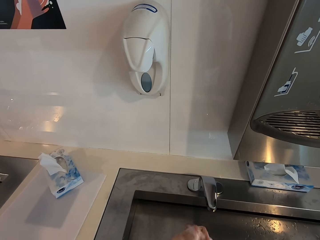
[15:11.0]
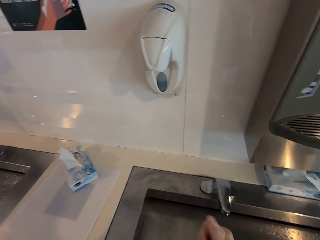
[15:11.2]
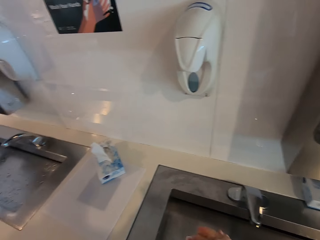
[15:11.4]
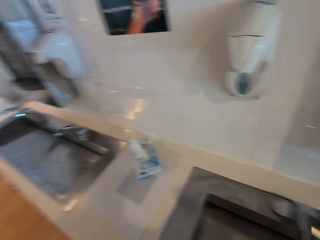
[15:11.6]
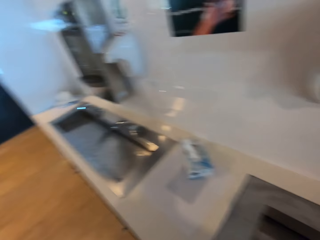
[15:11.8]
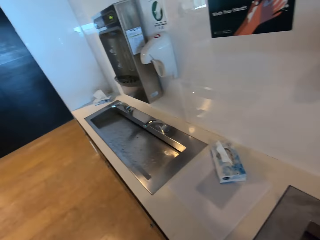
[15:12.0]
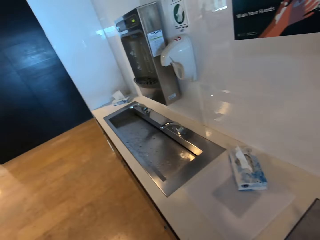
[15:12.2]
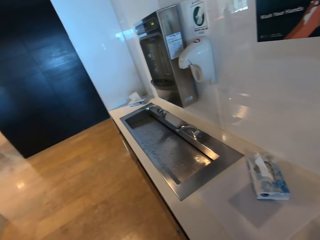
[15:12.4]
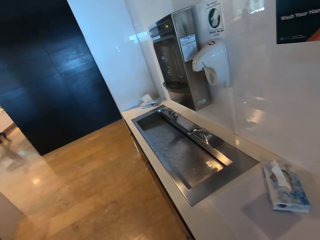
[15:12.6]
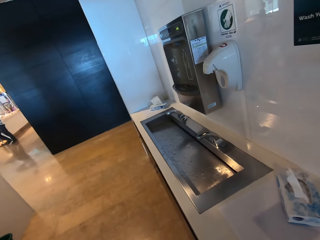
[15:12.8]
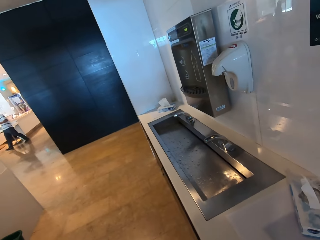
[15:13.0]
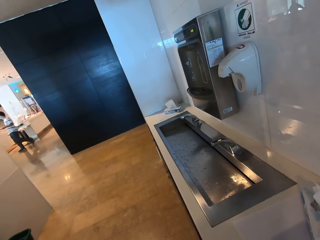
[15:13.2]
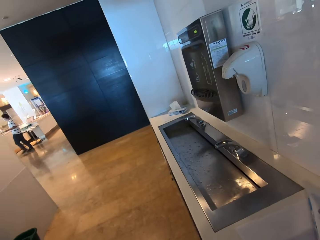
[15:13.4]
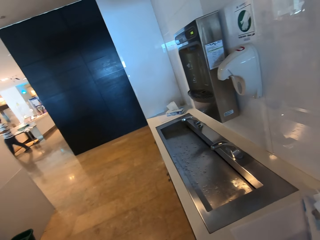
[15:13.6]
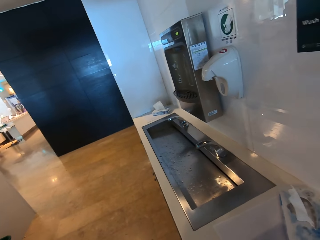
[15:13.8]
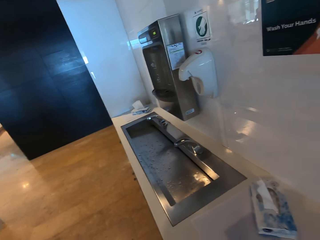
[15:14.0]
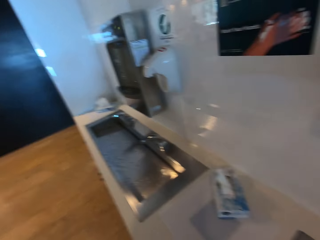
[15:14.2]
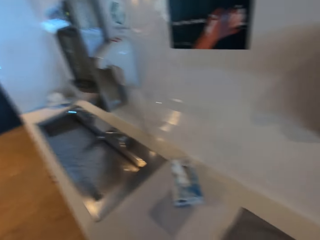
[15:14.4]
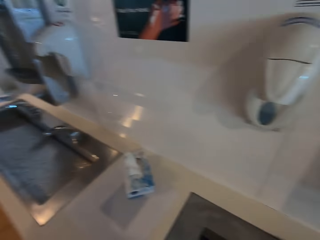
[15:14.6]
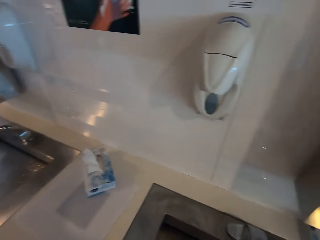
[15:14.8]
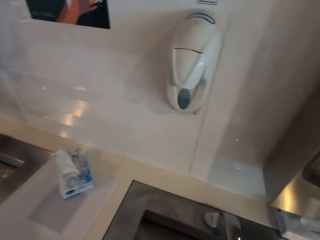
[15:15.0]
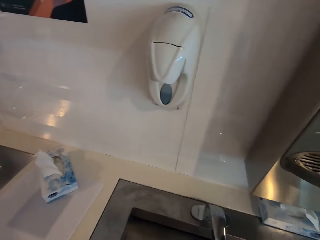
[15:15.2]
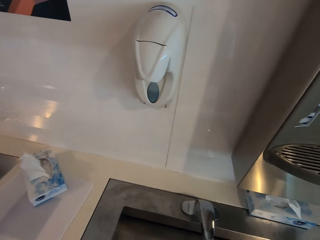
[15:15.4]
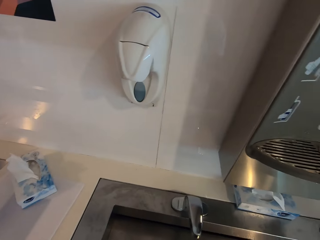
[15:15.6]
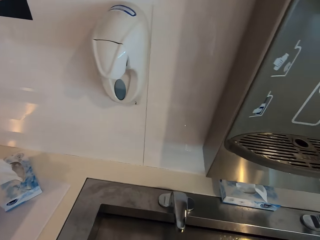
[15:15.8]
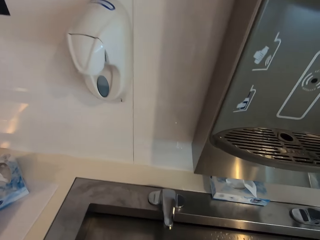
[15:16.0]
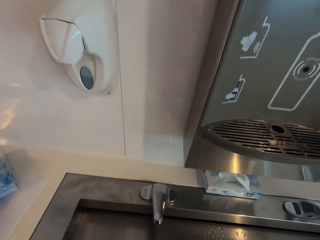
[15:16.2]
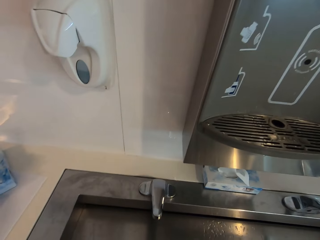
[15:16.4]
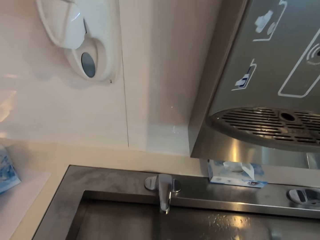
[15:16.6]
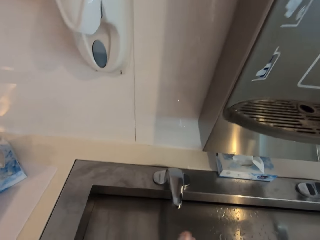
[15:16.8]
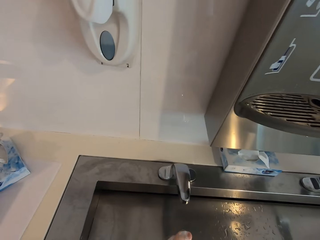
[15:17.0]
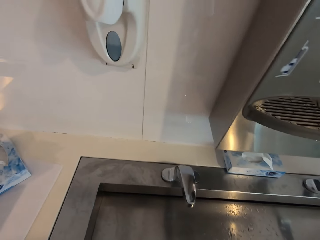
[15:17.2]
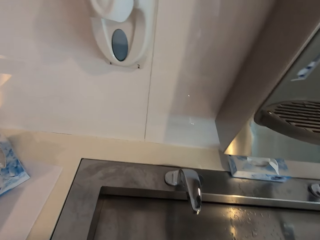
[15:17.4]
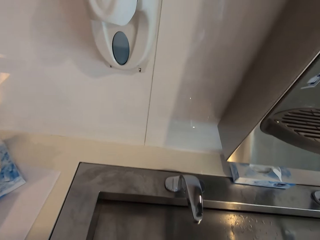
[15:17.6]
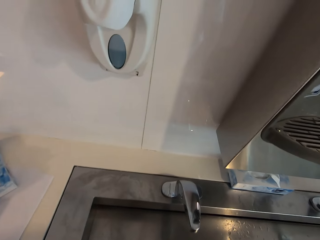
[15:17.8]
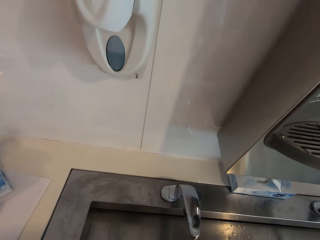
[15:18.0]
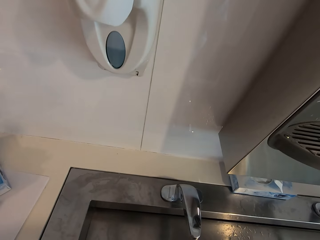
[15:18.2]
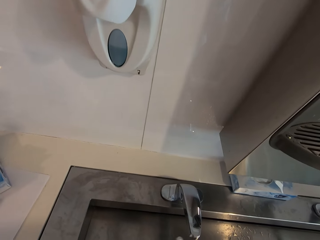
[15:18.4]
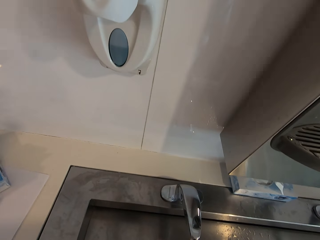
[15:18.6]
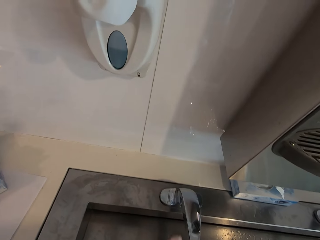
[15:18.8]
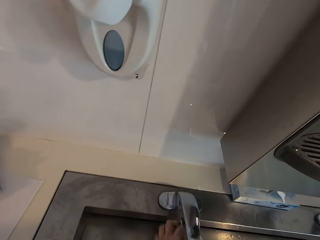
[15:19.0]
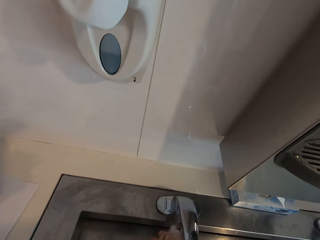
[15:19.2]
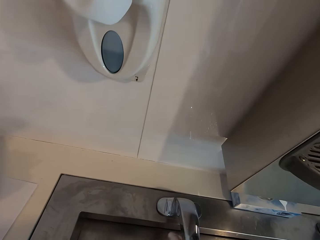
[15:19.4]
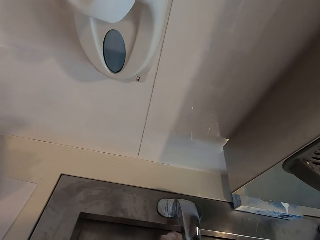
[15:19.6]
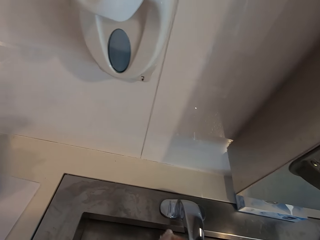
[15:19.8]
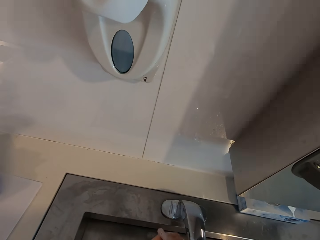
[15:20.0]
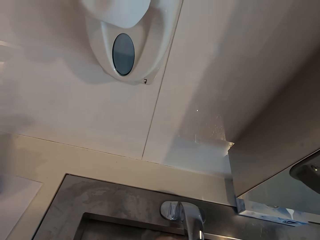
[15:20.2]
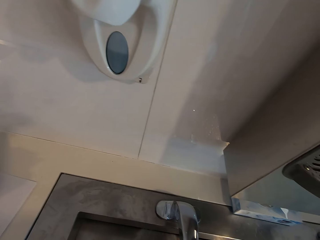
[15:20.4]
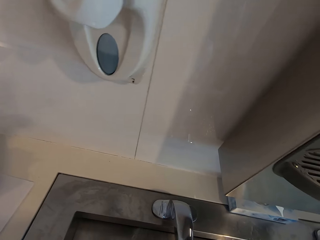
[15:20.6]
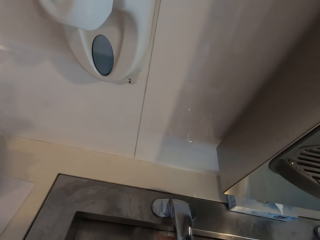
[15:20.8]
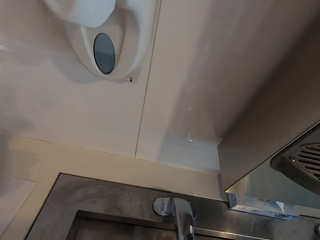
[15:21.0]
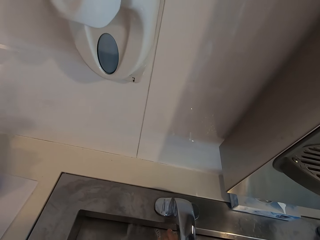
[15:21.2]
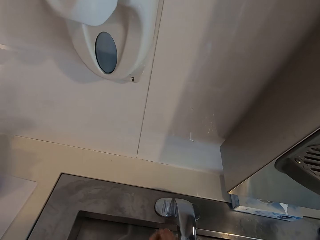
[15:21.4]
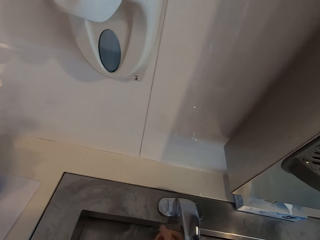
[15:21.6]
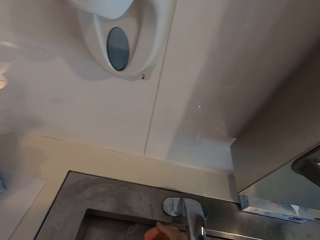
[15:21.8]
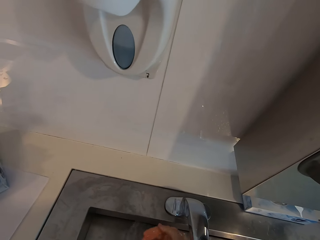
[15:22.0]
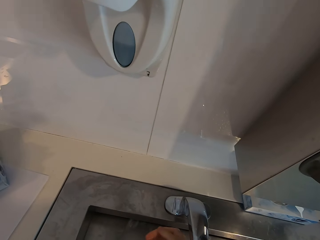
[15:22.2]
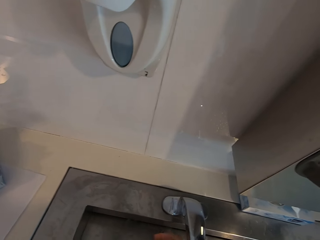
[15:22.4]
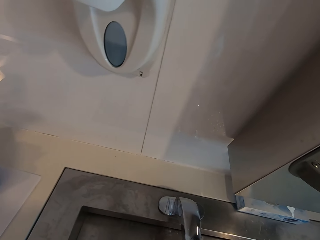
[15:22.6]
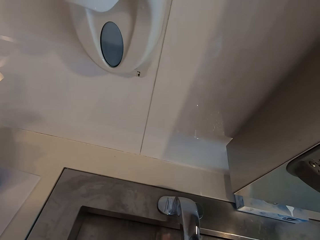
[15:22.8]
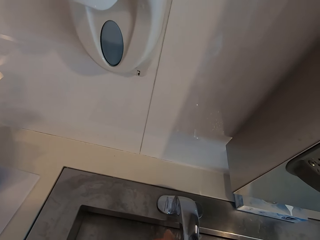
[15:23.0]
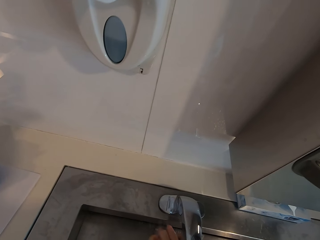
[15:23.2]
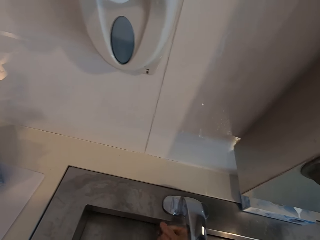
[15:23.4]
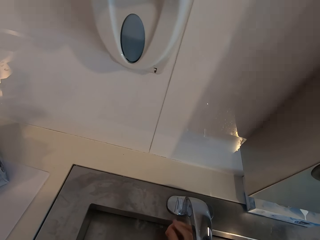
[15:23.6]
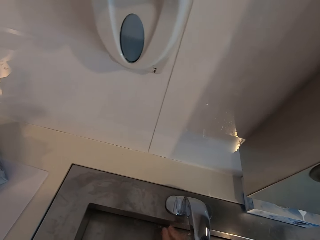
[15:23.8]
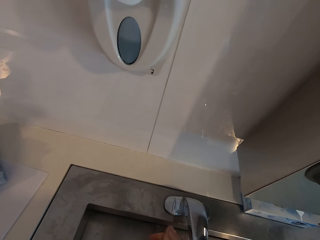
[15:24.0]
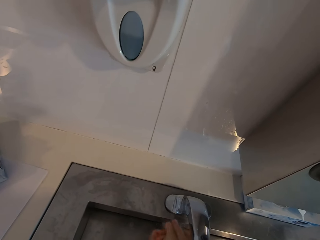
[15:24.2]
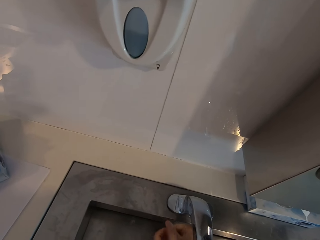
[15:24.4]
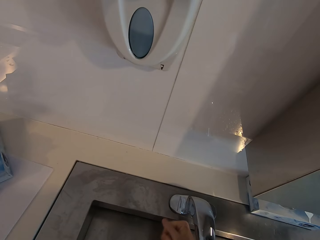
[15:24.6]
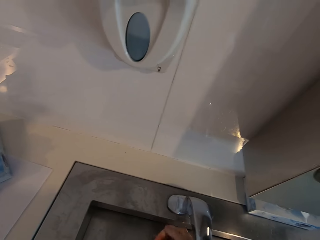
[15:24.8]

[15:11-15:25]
The camera wearer looks around. They wash hands in the sink.

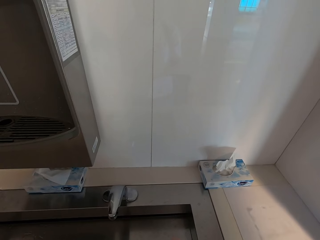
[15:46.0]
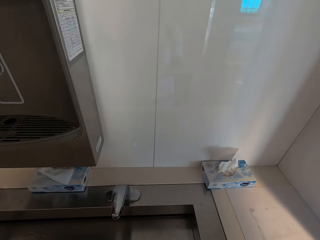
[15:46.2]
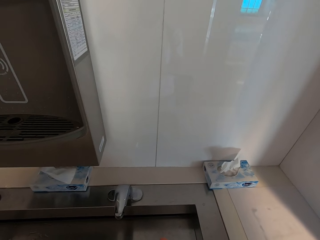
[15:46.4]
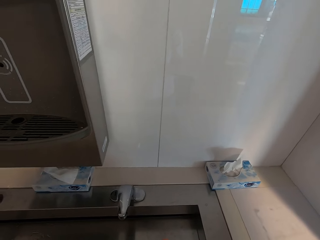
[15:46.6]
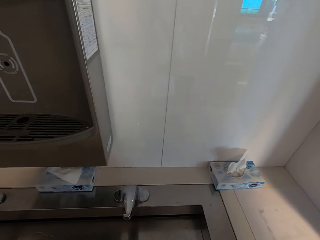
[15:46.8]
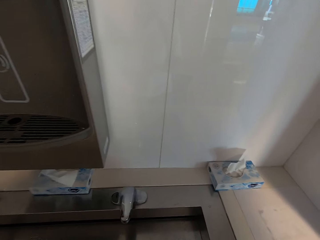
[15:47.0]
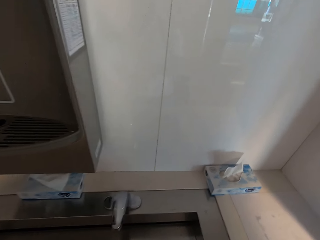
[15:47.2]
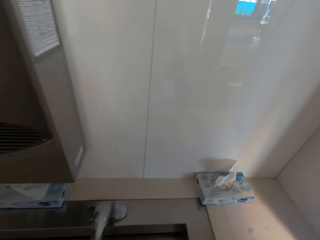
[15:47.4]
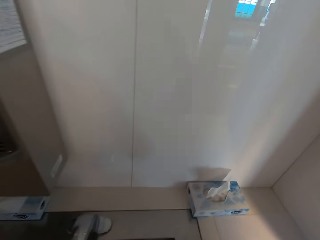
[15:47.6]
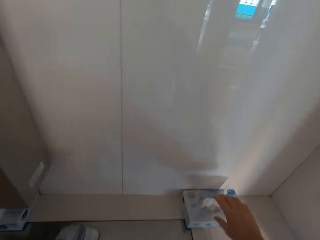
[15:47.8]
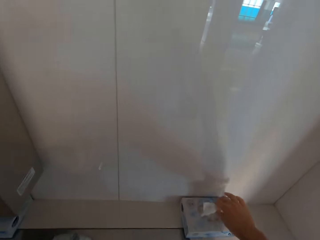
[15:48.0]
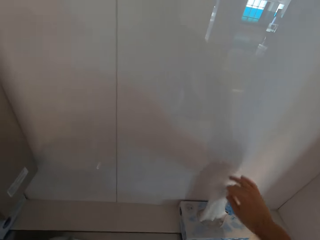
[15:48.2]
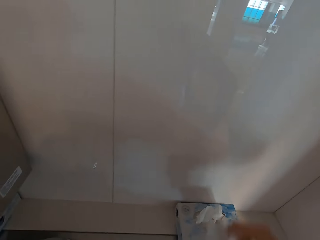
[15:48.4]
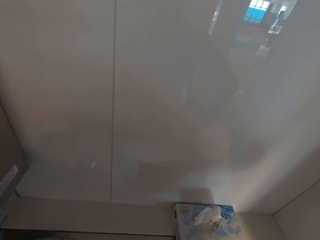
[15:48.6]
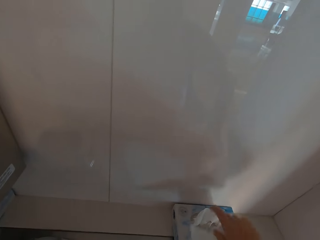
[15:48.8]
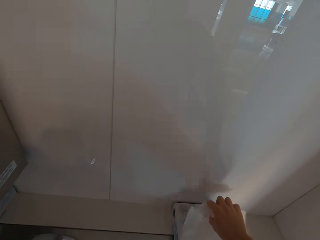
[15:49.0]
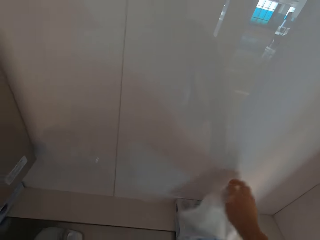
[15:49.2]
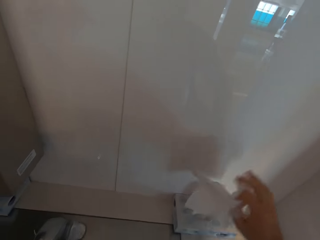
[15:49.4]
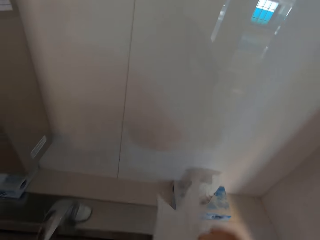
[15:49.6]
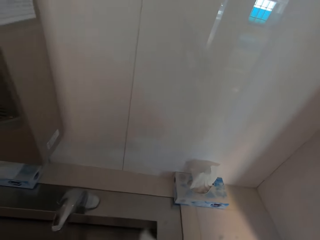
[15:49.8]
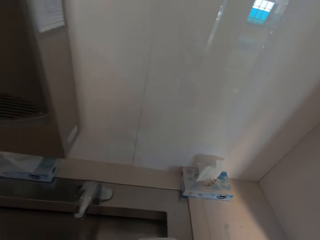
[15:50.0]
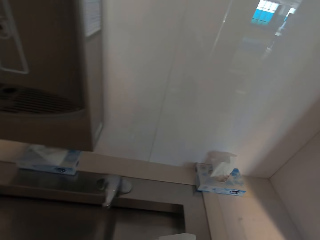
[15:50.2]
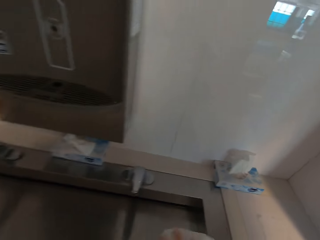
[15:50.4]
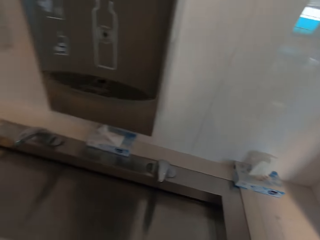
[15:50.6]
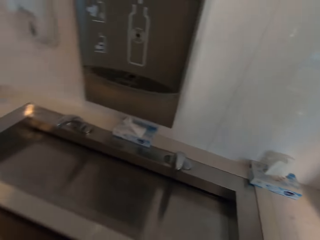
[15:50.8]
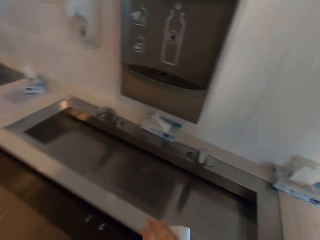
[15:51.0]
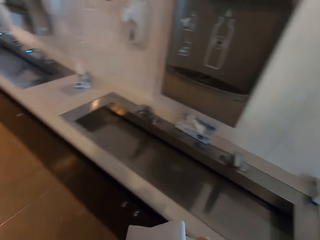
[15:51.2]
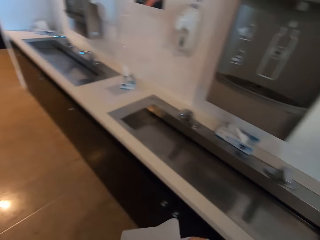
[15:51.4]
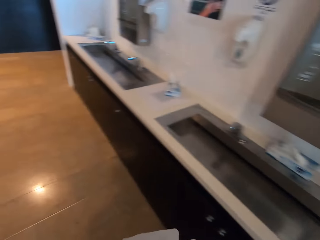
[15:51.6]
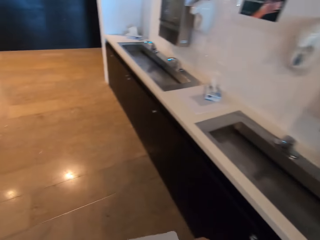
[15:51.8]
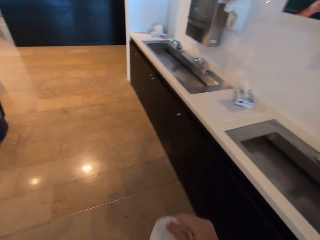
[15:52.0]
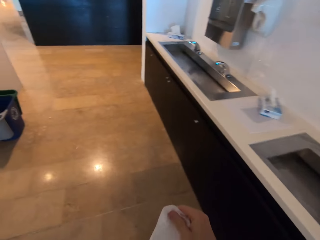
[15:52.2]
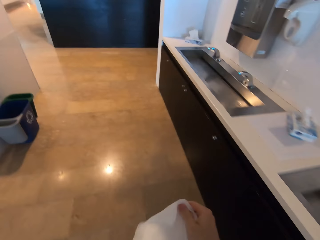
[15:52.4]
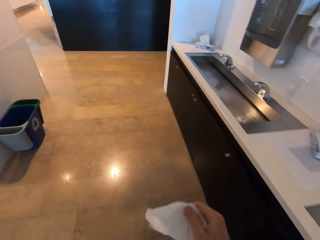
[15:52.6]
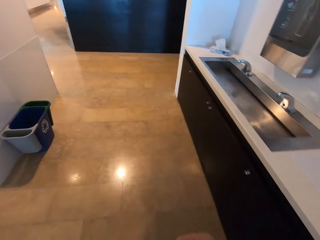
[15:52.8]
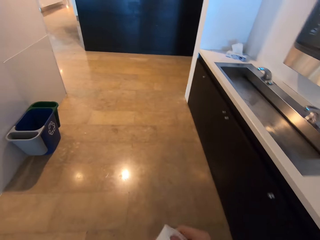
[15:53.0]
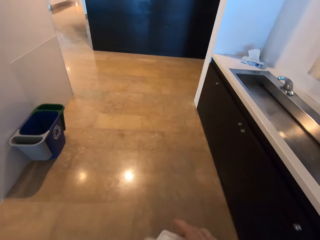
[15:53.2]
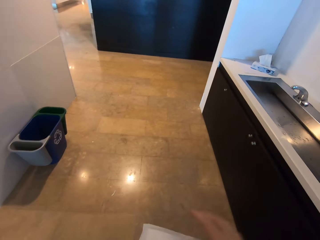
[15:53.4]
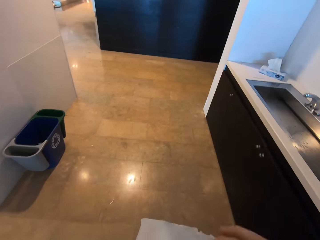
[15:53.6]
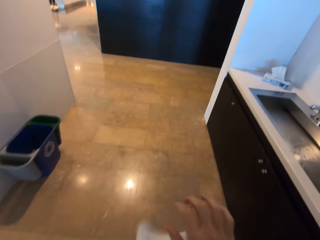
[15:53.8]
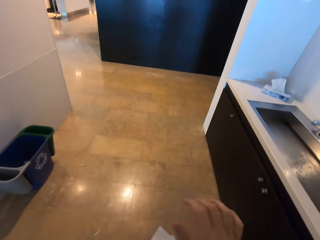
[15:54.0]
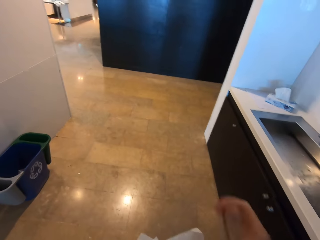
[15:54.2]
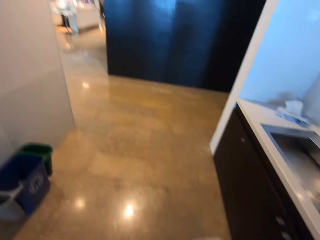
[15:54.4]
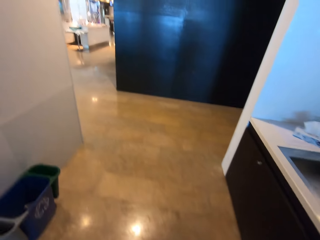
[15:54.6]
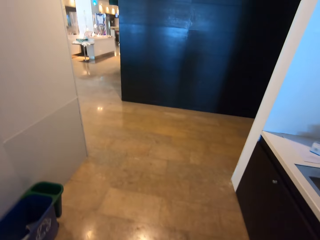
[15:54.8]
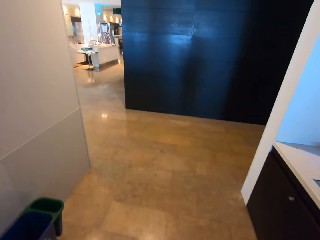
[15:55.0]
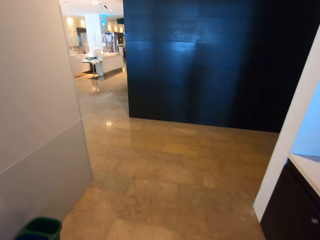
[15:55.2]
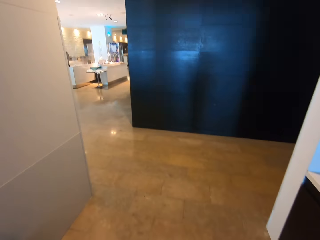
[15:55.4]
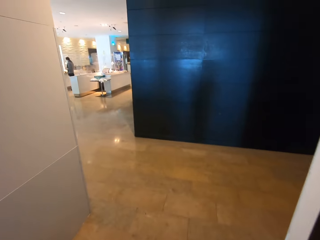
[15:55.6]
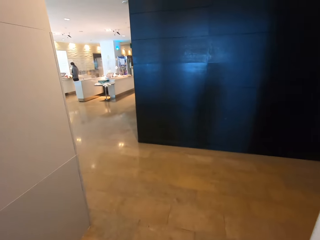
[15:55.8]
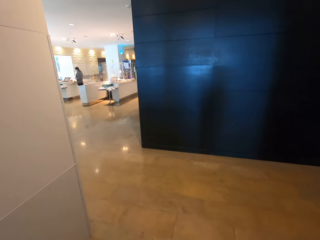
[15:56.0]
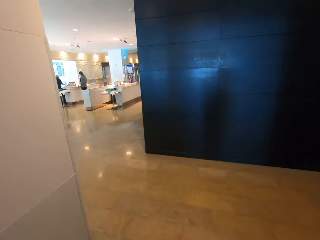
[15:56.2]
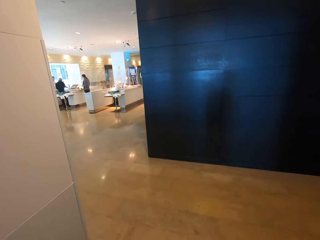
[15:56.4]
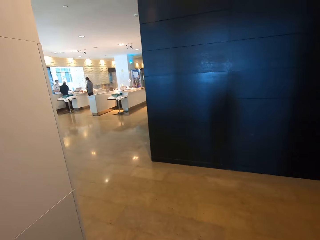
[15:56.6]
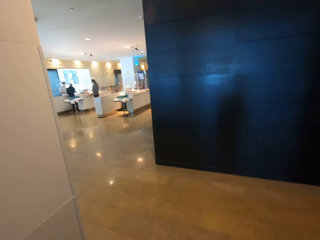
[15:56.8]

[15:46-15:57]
The camera wearer picks up a serviette. They pick up a serviette again. They walk back.
